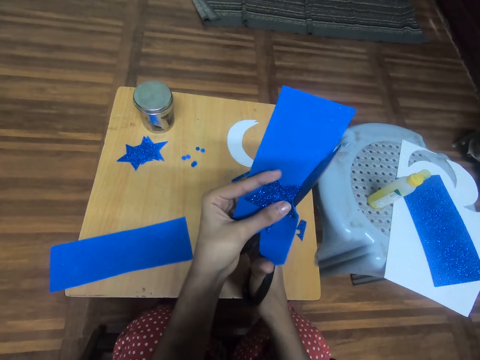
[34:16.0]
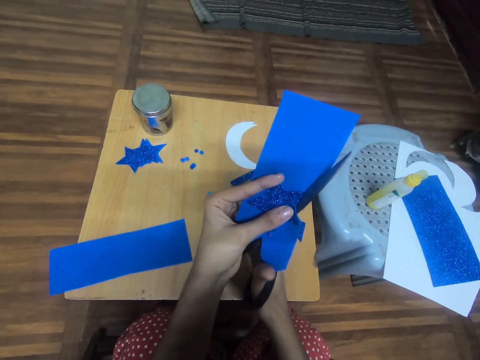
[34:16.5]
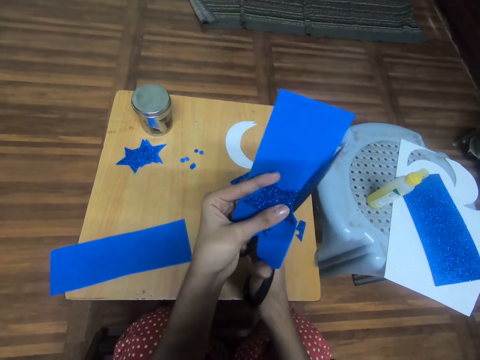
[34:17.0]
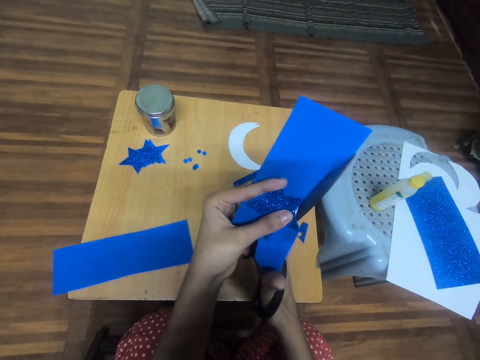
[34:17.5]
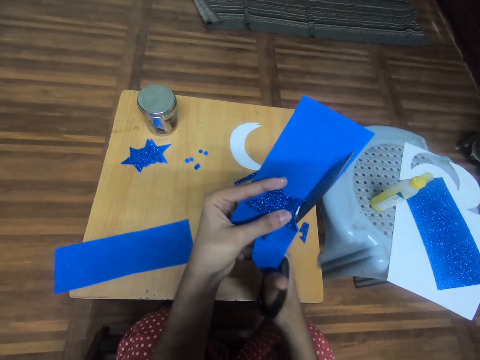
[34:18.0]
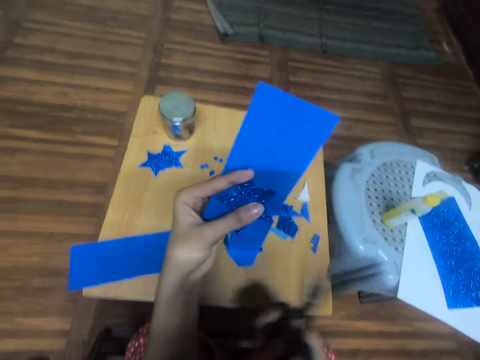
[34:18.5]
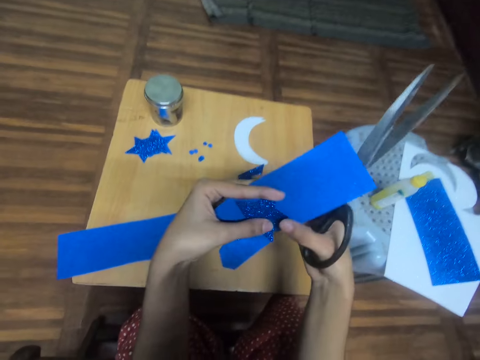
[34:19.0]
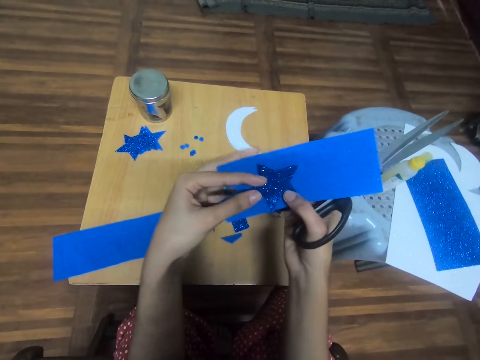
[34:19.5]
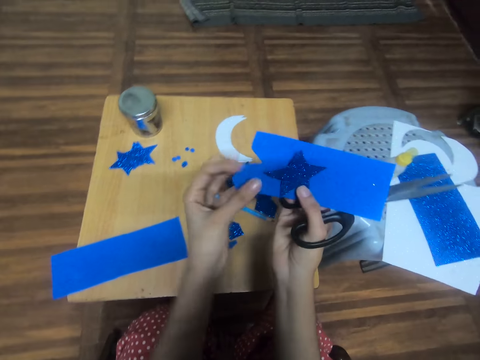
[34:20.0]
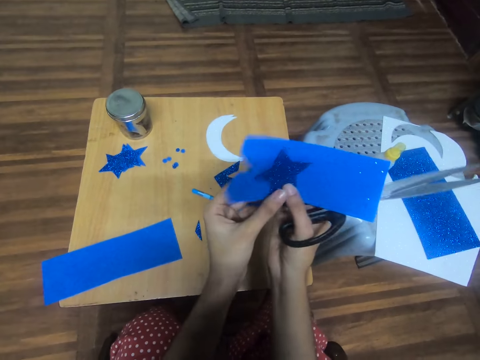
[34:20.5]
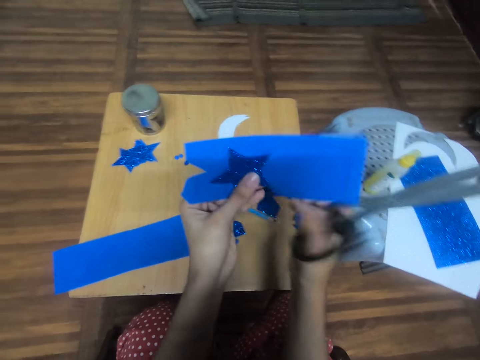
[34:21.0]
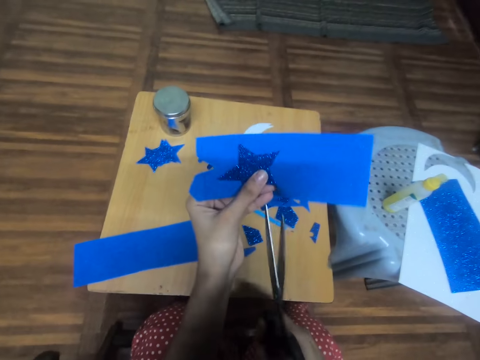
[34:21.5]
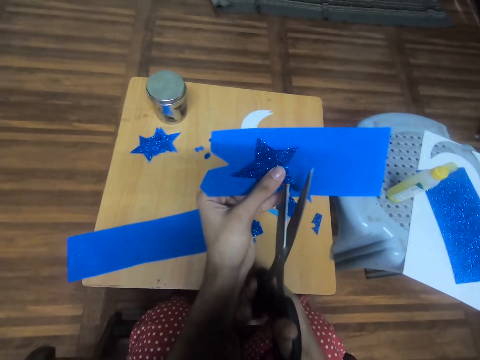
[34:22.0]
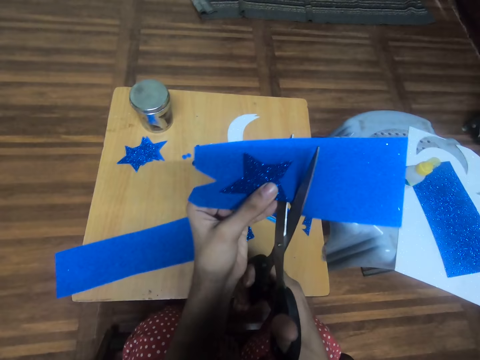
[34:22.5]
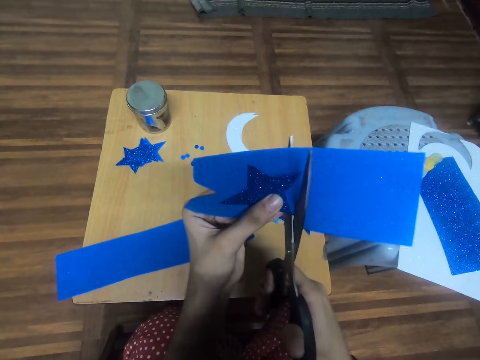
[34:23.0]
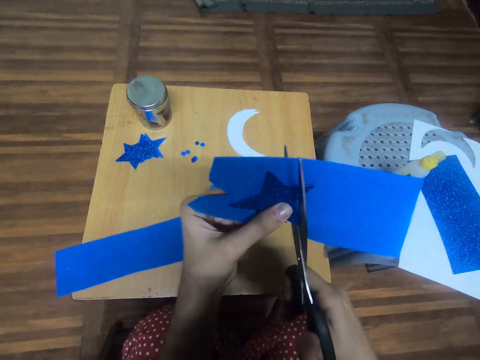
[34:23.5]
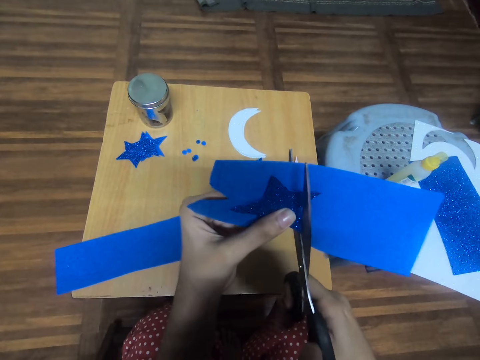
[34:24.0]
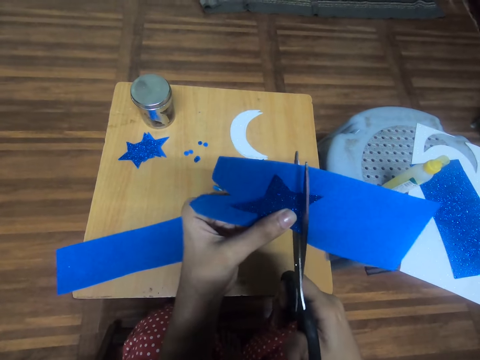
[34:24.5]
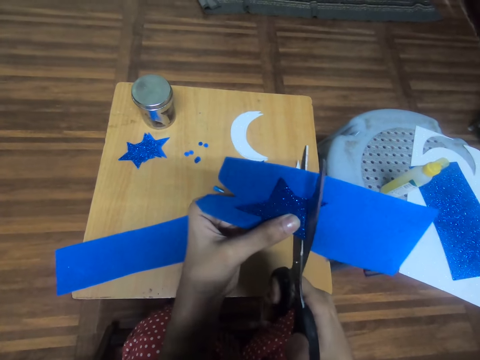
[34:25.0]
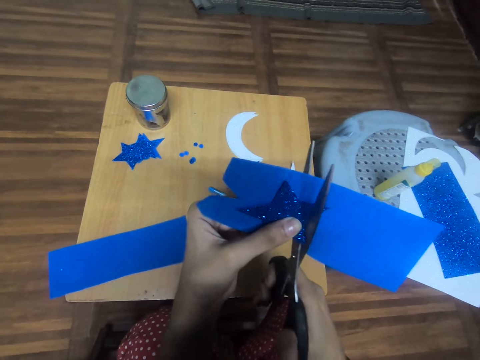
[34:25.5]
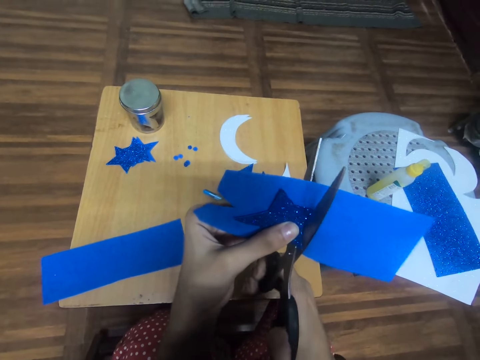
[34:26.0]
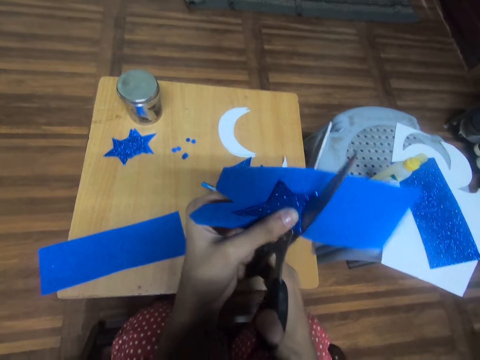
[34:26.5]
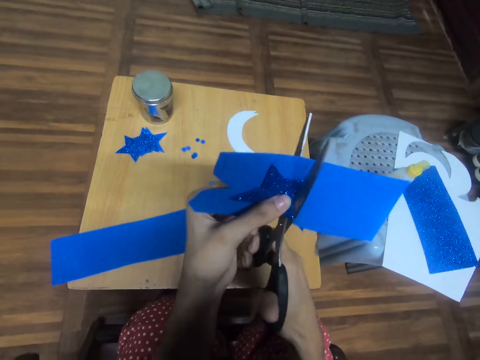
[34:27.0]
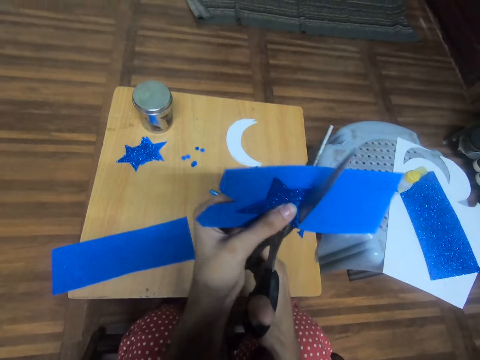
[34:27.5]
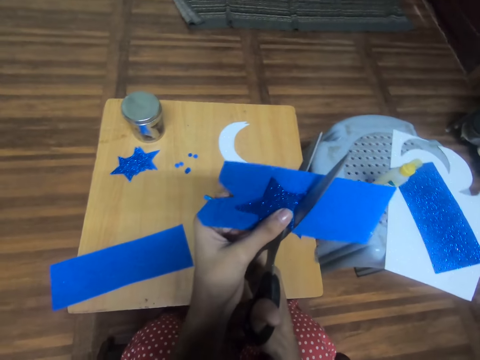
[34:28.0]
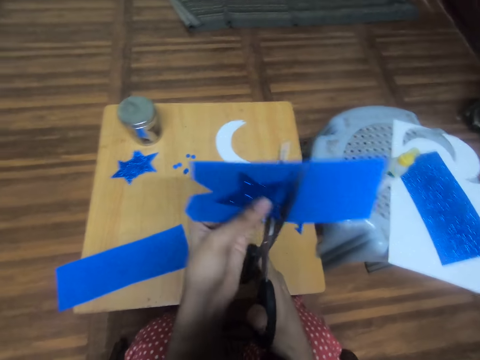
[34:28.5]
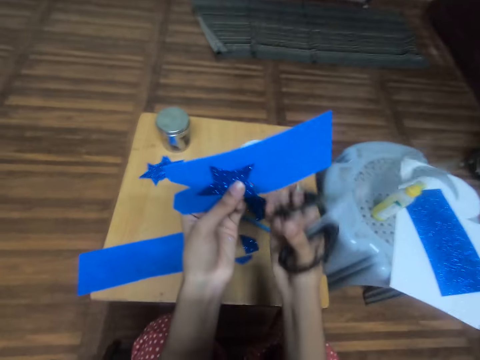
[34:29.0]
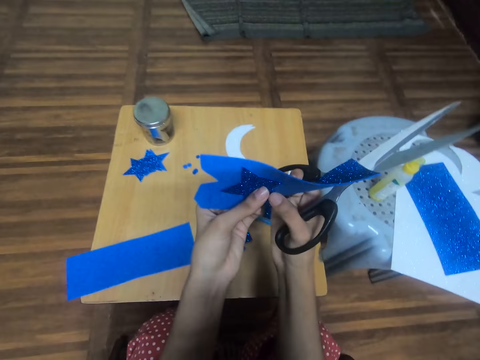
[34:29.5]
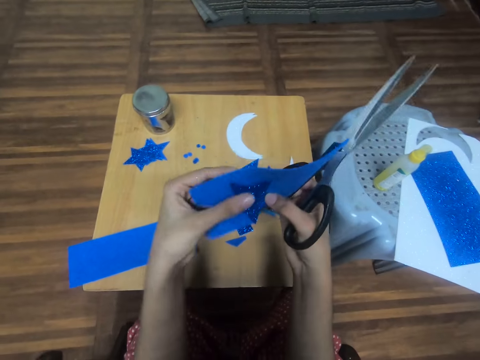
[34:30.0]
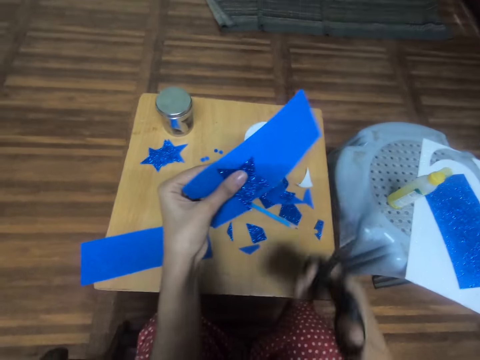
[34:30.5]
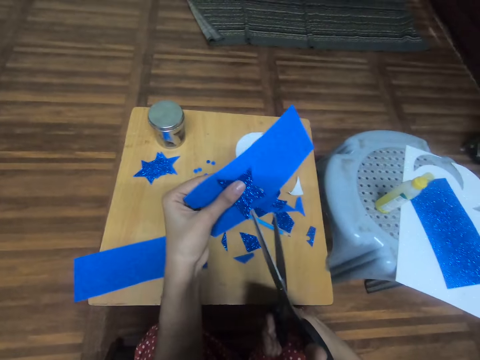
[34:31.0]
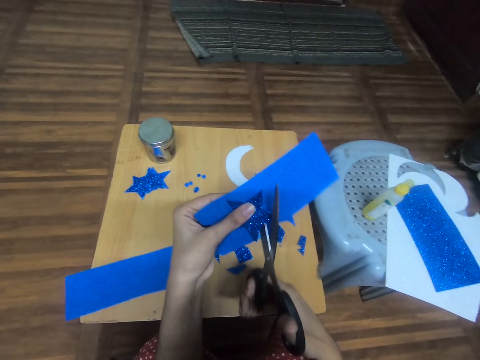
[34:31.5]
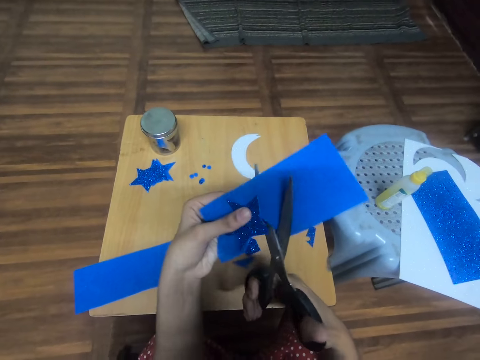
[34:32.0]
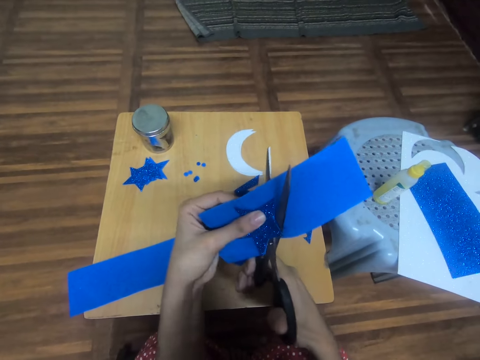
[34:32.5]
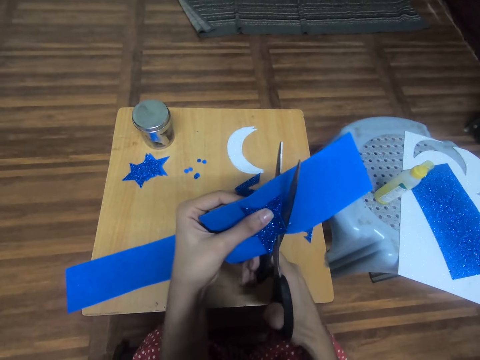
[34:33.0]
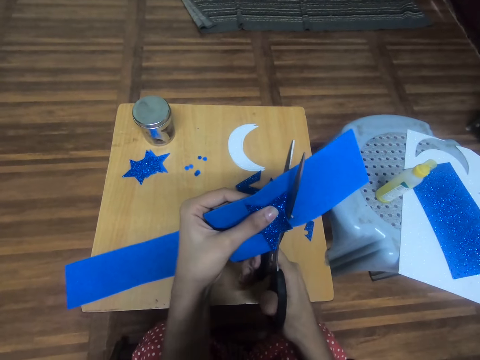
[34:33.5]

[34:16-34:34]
The camera wearer removes the scissors from the paper. They hold the paper. They turn the paper. They look at the paper. They hold the paper. They look at the paper. They cut the paper with the scissors. They remove the scissors from the paper. They hold the paper. They look at the paper. They cut the paper with the scissors.

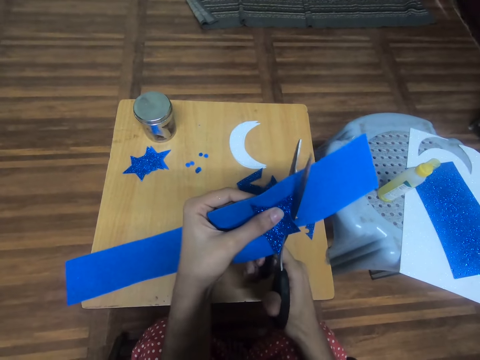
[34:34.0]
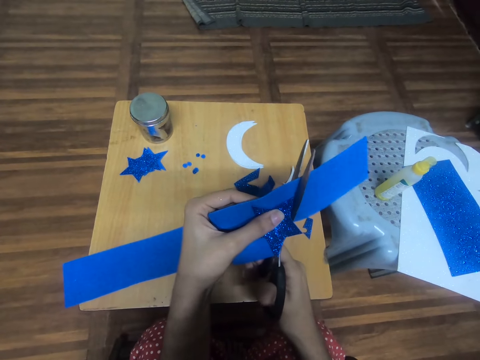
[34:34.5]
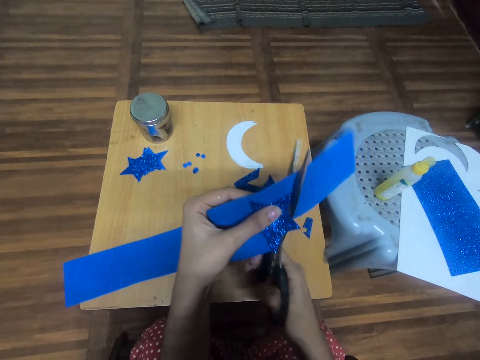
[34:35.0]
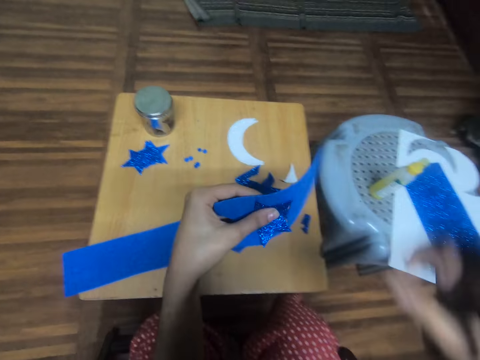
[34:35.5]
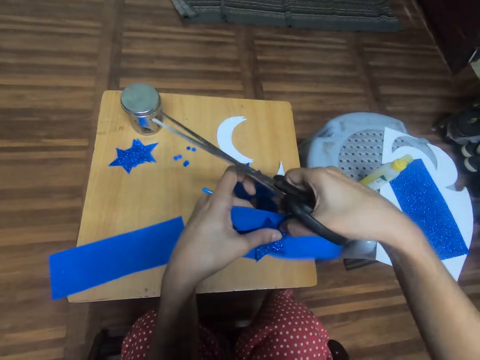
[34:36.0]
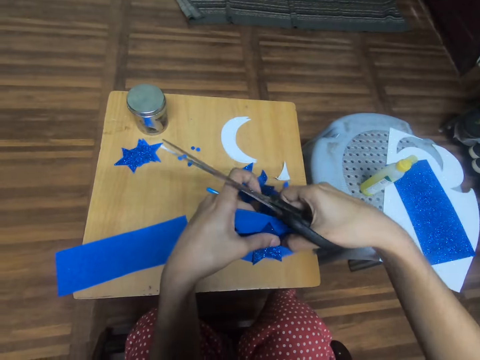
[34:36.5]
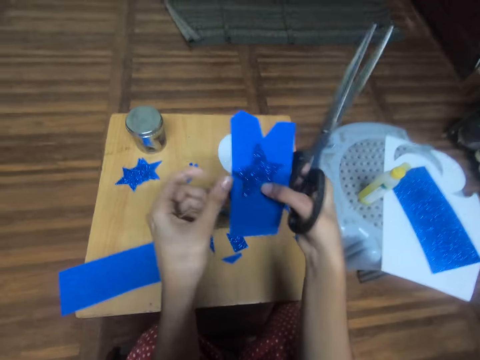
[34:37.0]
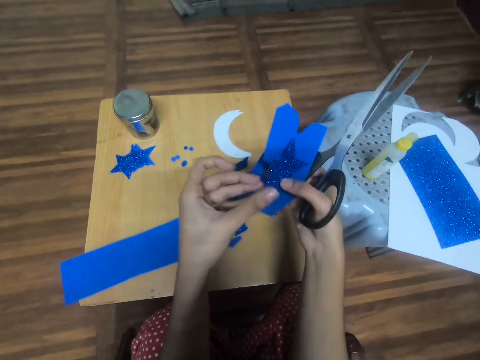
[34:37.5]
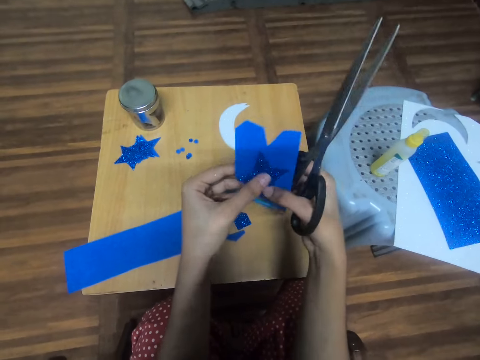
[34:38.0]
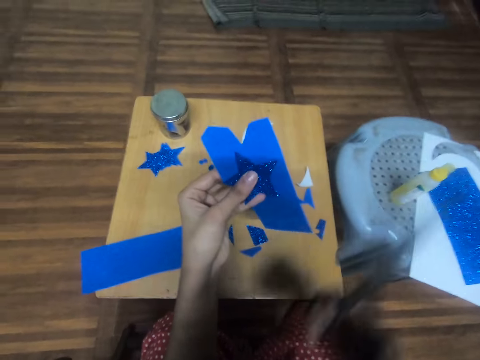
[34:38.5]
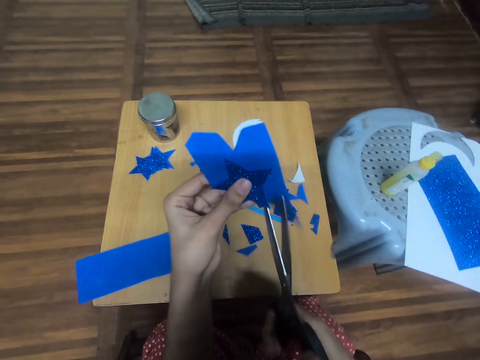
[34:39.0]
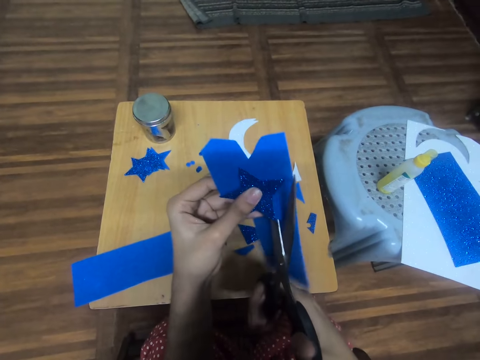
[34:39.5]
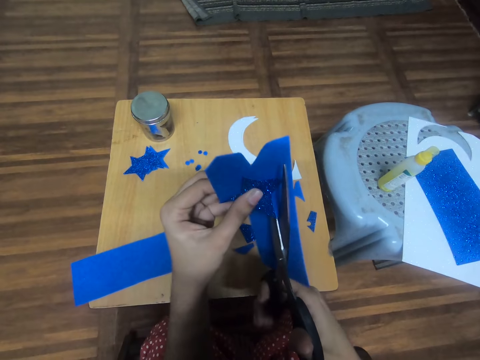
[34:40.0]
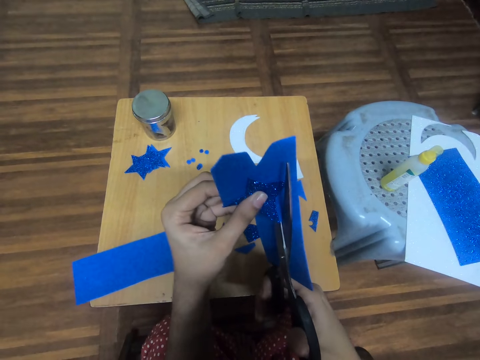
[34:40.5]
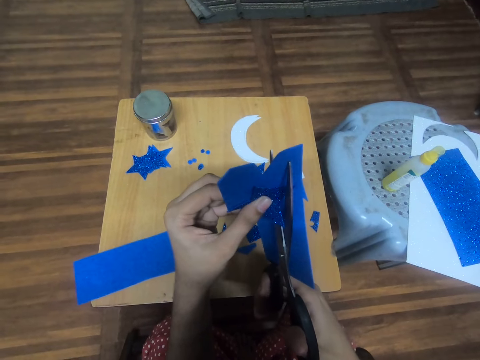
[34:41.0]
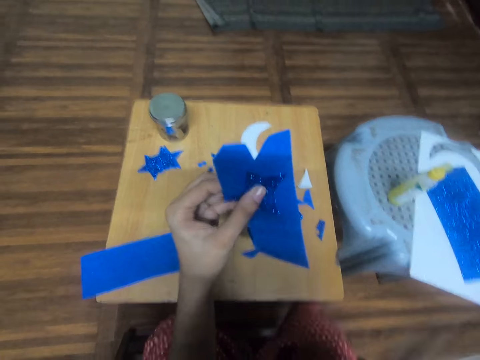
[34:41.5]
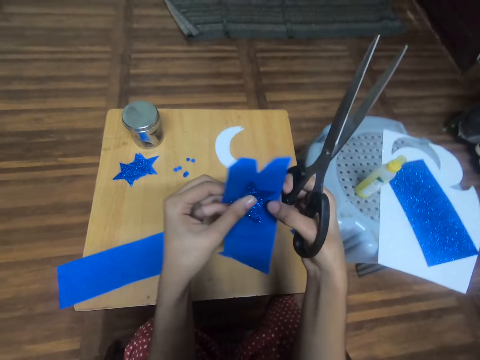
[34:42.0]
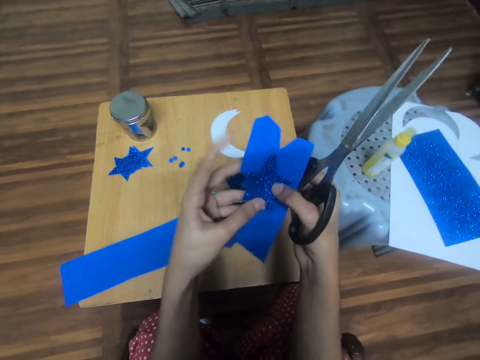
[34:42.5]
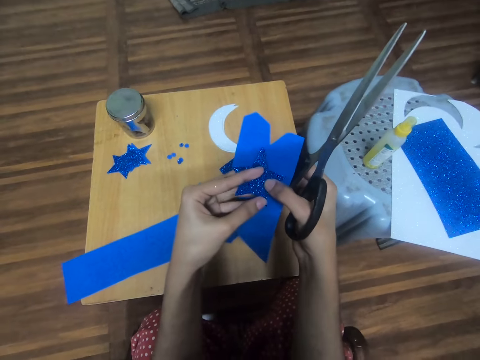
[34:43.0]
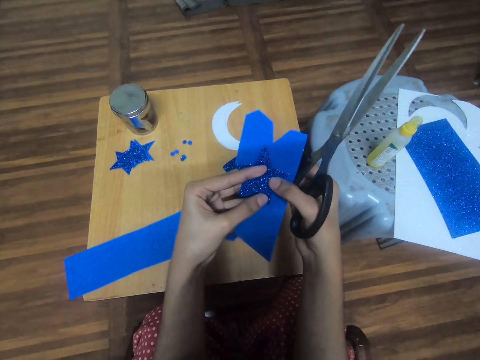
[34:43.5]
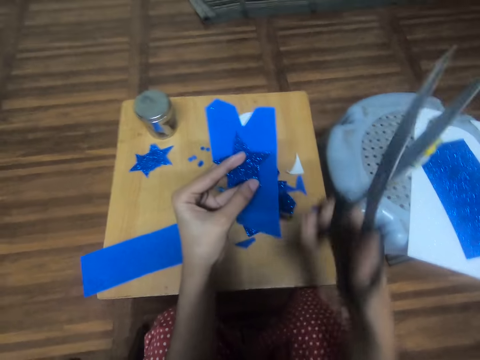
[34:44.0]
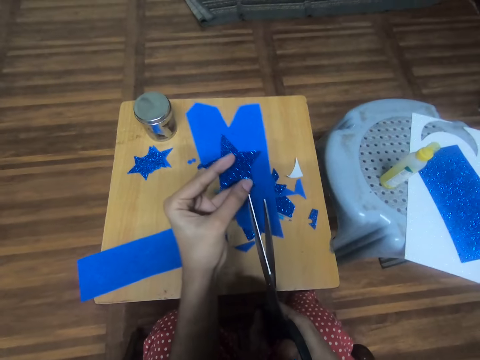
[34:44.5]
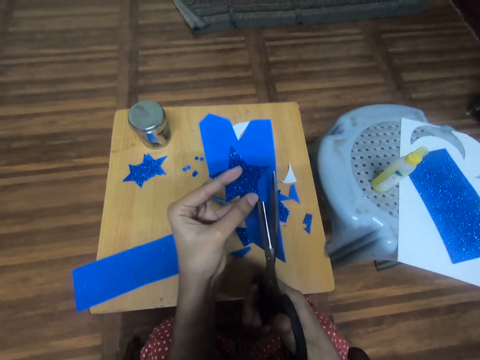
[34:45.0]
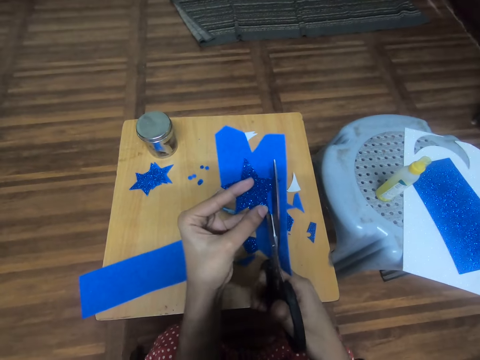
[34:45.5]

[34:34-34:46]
The camera wearer removes the scissors from the paper. They hold the paper. They turn the paper. They look at the paper. They hold the paper. They cut the paper with the scissors. They remove the scissors from the paper. They hold the paper. They look at the paper. They hold the paper. They cut the paper with the scissors.
